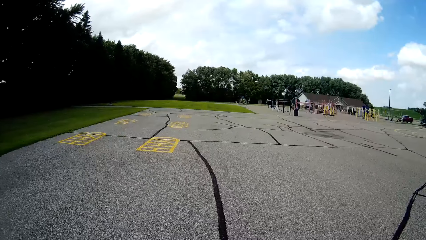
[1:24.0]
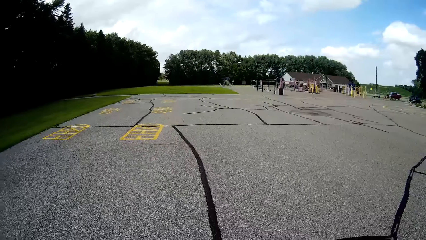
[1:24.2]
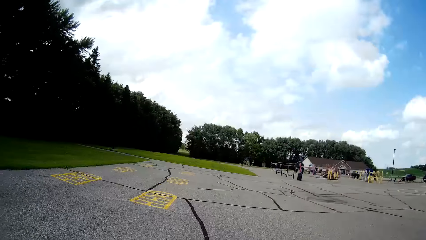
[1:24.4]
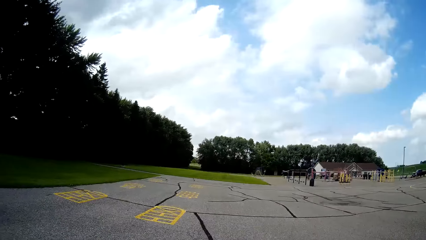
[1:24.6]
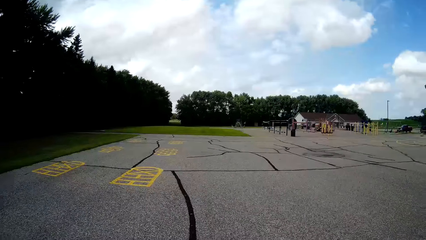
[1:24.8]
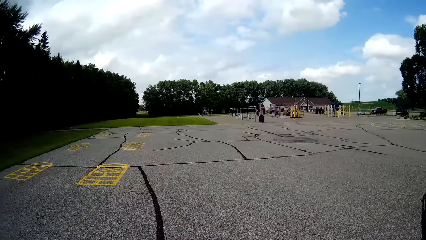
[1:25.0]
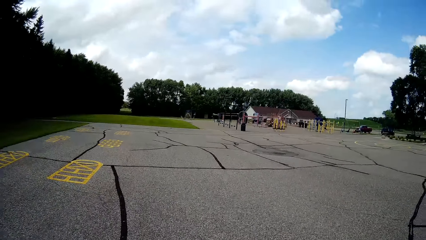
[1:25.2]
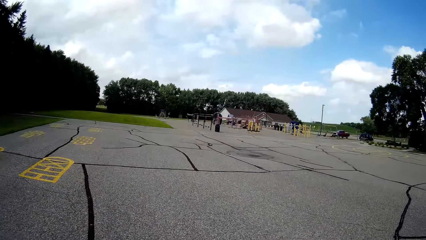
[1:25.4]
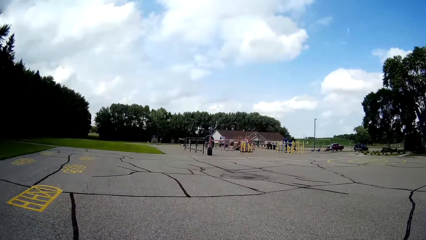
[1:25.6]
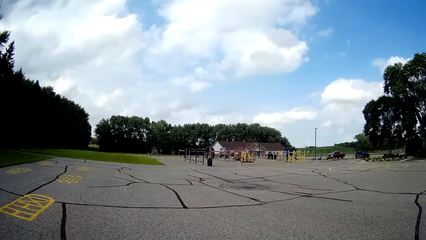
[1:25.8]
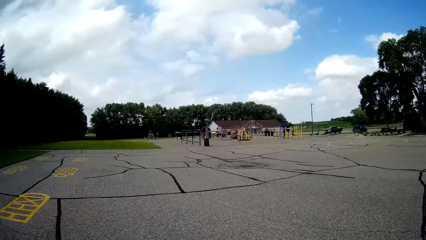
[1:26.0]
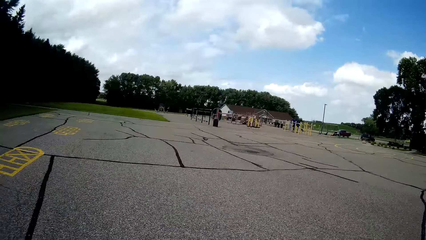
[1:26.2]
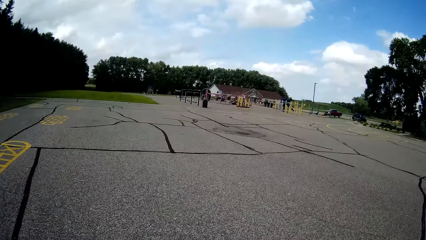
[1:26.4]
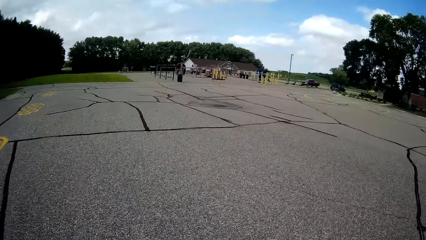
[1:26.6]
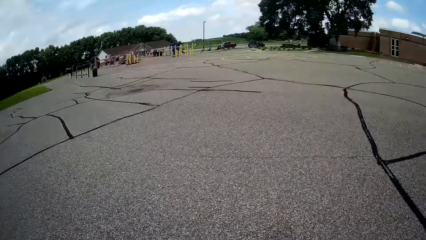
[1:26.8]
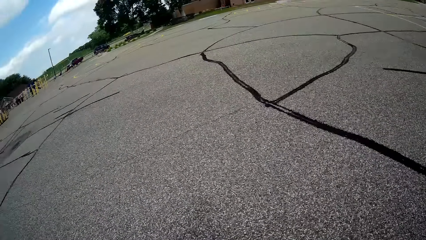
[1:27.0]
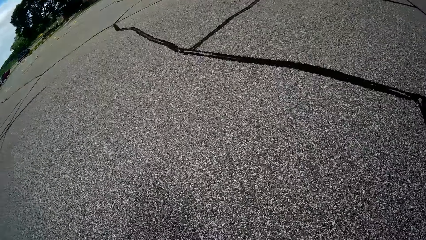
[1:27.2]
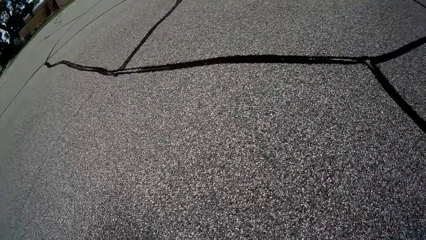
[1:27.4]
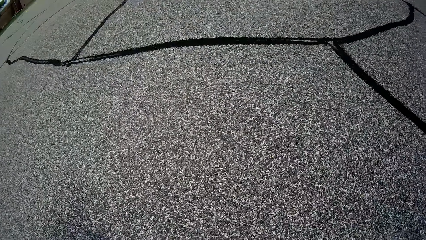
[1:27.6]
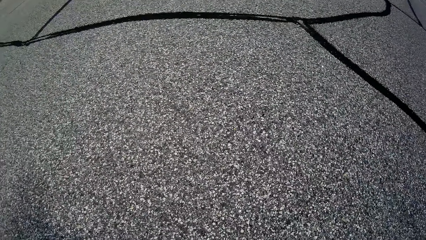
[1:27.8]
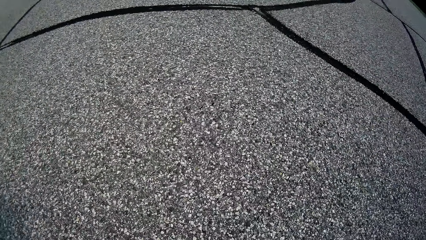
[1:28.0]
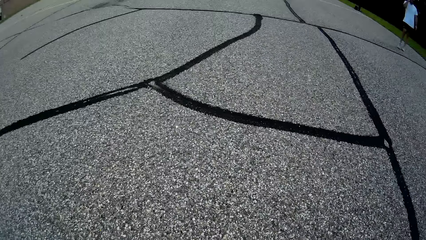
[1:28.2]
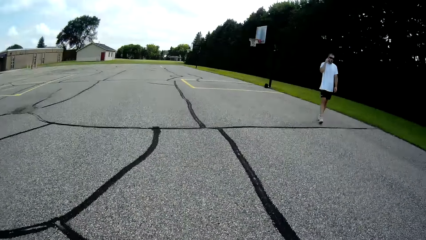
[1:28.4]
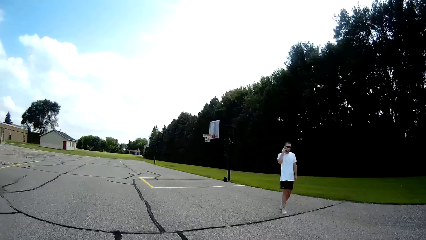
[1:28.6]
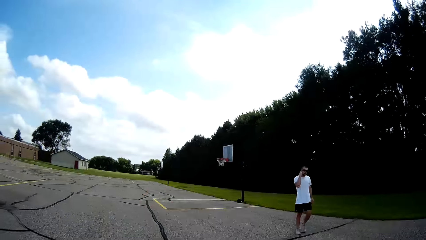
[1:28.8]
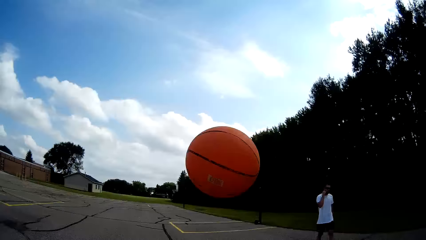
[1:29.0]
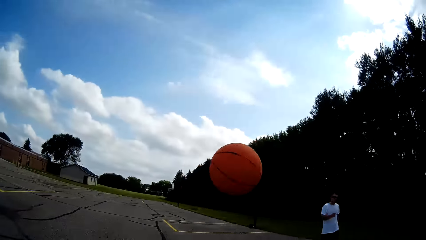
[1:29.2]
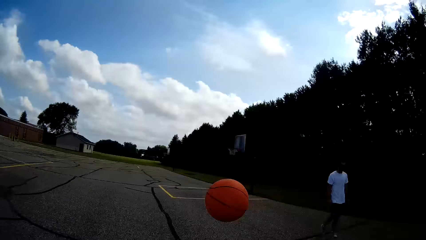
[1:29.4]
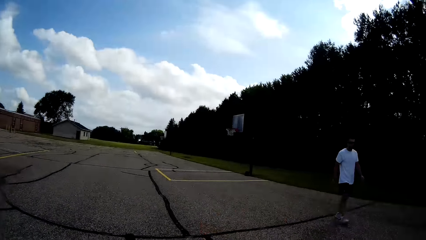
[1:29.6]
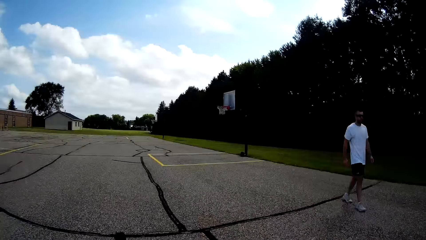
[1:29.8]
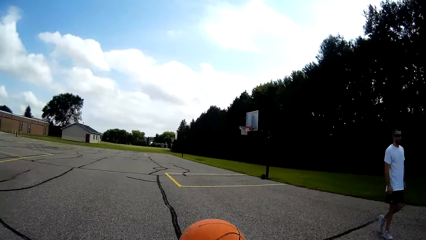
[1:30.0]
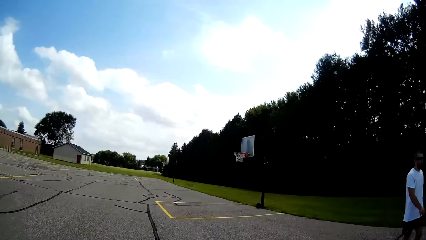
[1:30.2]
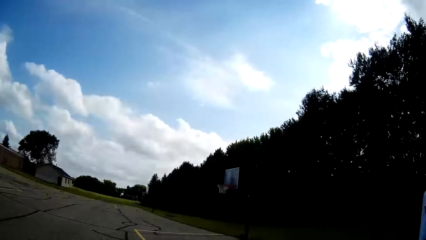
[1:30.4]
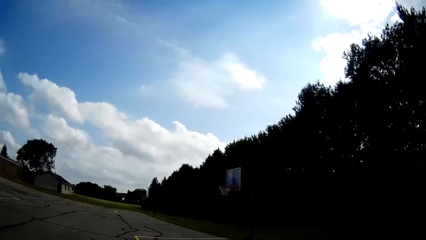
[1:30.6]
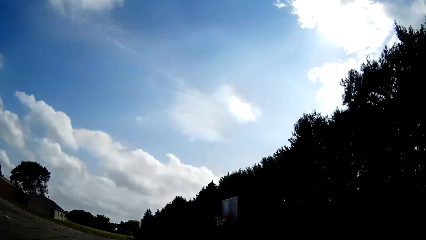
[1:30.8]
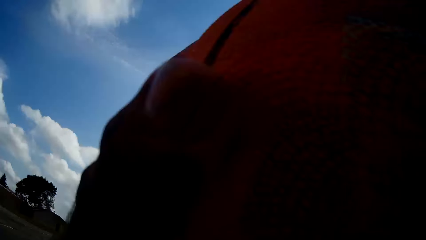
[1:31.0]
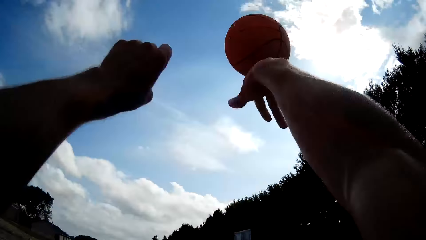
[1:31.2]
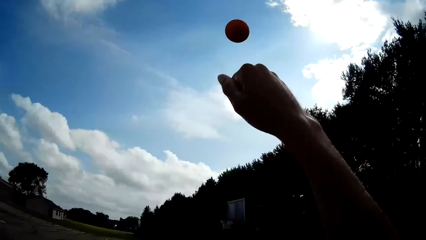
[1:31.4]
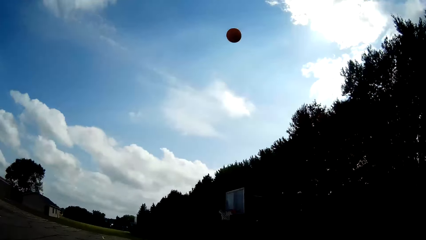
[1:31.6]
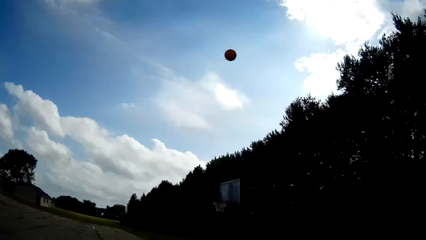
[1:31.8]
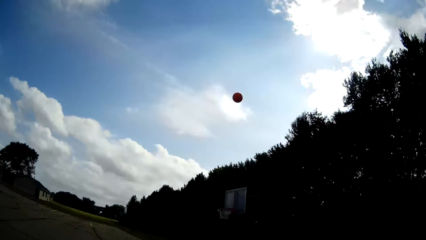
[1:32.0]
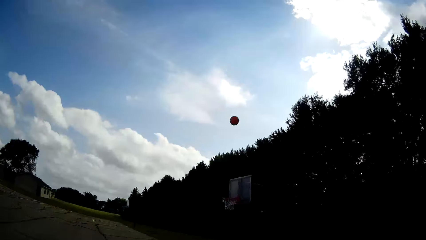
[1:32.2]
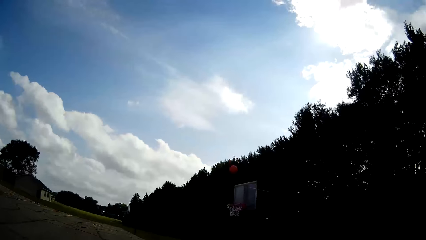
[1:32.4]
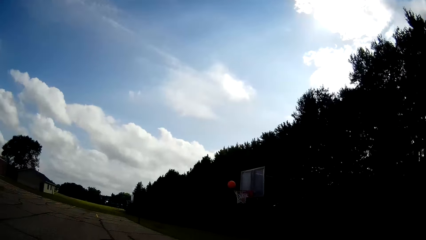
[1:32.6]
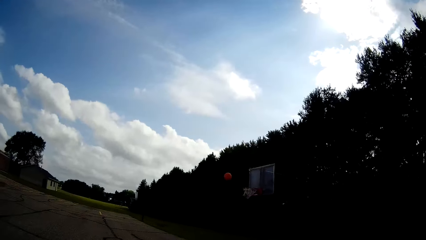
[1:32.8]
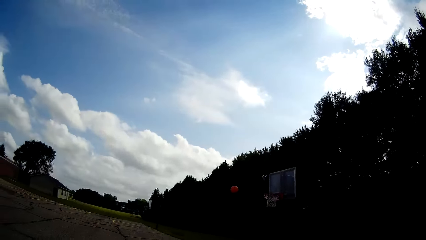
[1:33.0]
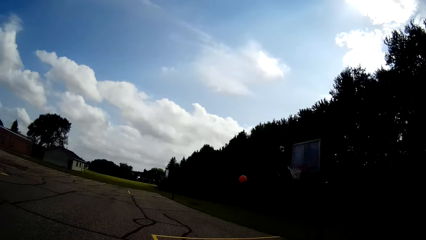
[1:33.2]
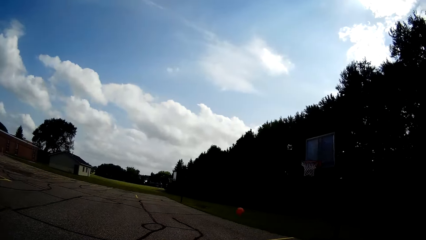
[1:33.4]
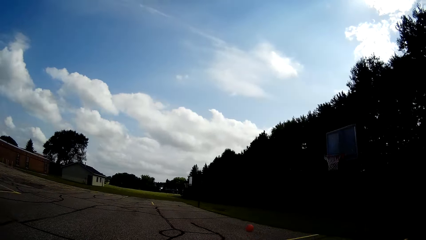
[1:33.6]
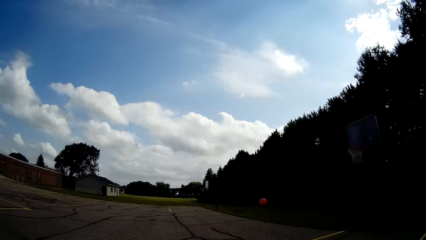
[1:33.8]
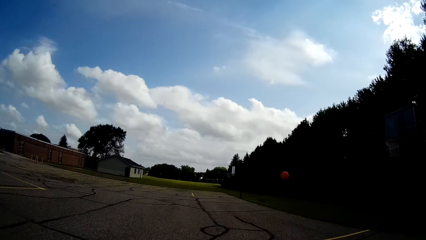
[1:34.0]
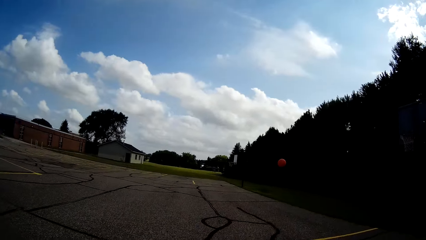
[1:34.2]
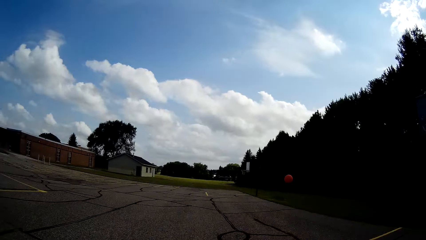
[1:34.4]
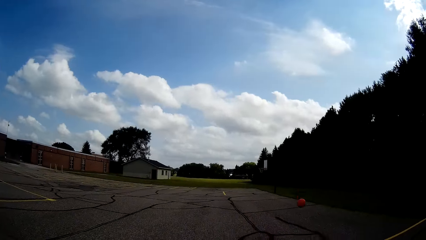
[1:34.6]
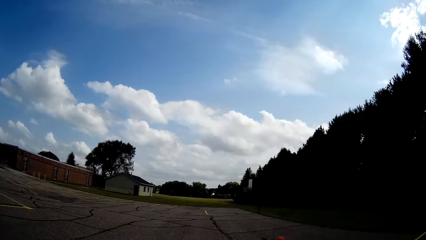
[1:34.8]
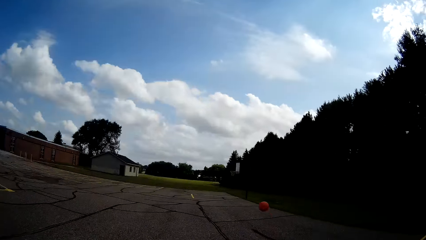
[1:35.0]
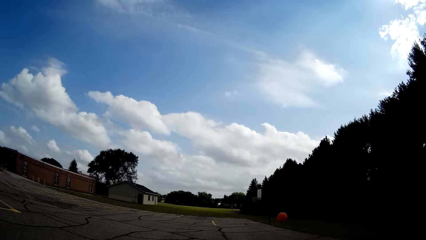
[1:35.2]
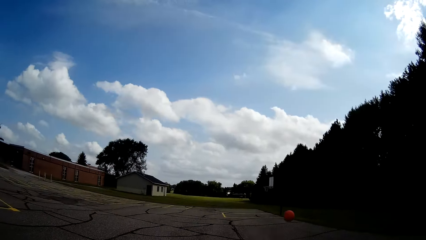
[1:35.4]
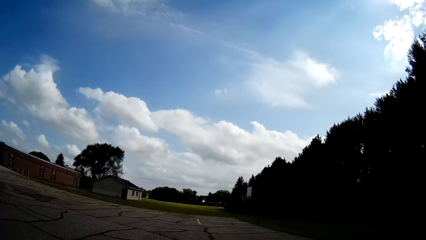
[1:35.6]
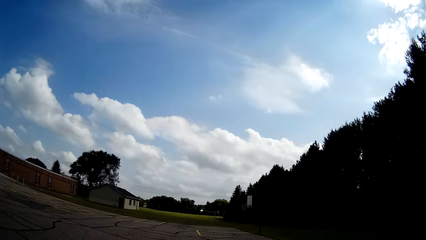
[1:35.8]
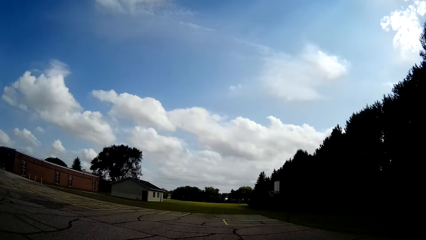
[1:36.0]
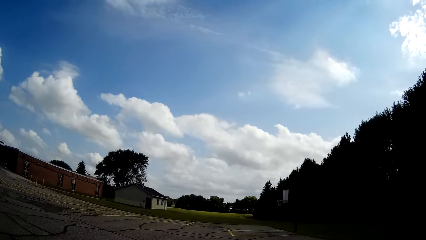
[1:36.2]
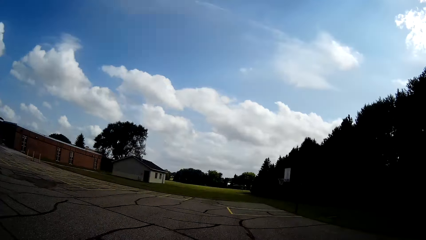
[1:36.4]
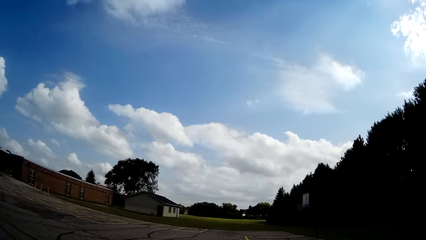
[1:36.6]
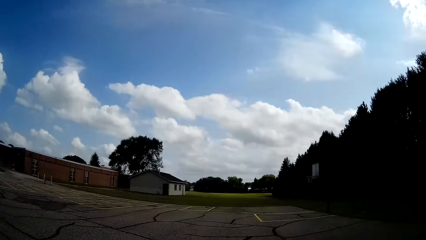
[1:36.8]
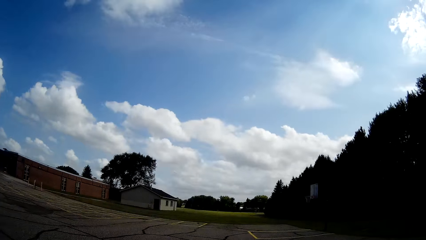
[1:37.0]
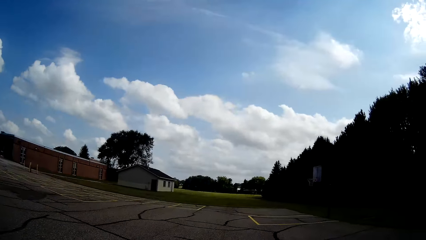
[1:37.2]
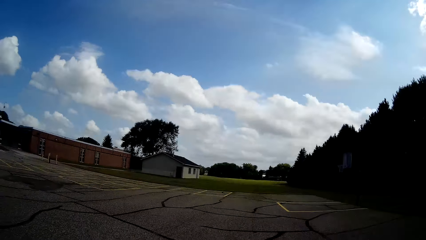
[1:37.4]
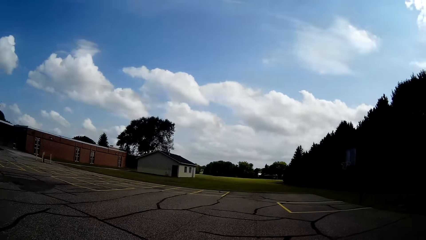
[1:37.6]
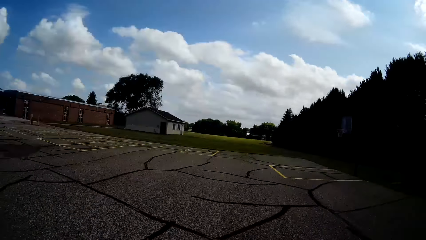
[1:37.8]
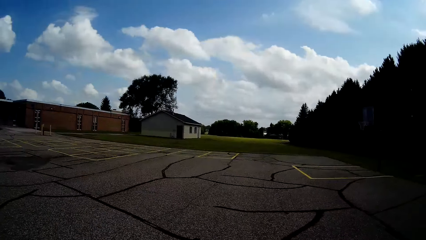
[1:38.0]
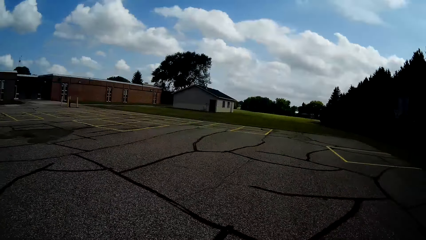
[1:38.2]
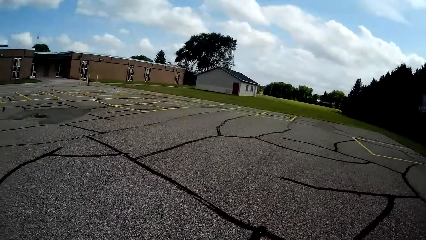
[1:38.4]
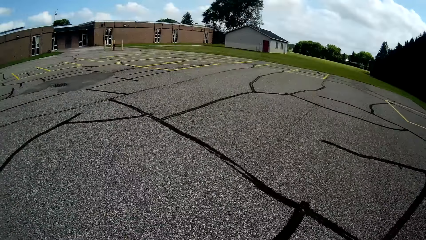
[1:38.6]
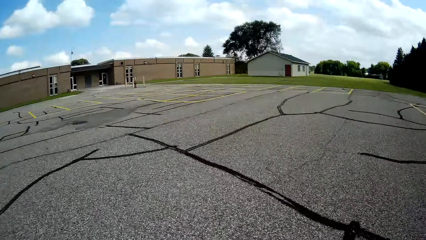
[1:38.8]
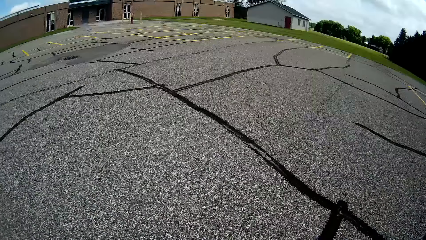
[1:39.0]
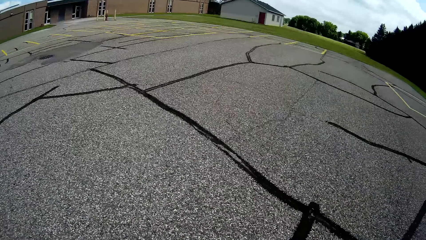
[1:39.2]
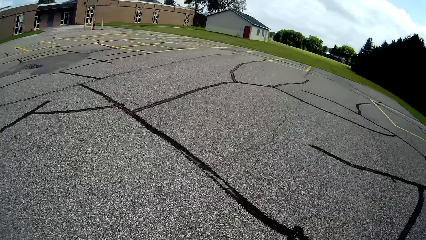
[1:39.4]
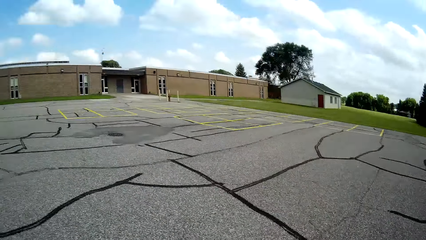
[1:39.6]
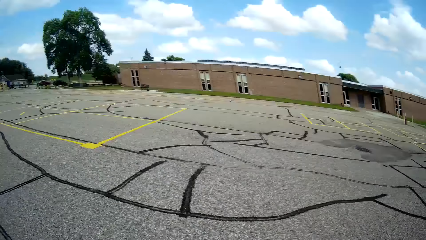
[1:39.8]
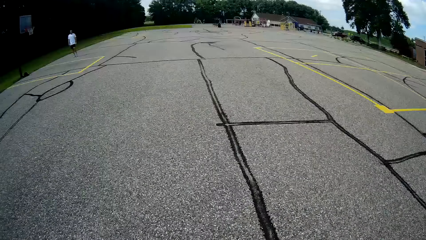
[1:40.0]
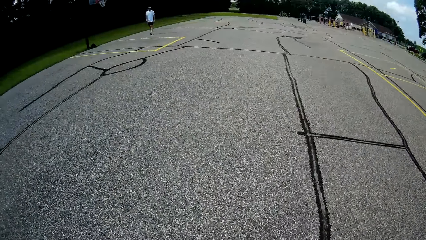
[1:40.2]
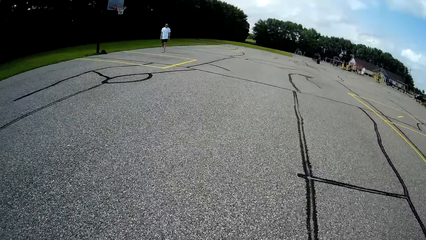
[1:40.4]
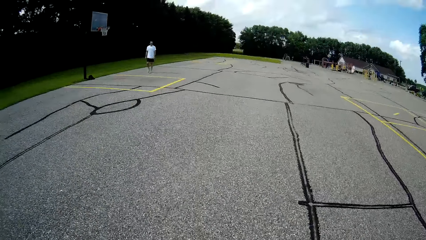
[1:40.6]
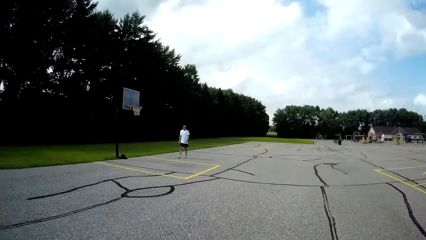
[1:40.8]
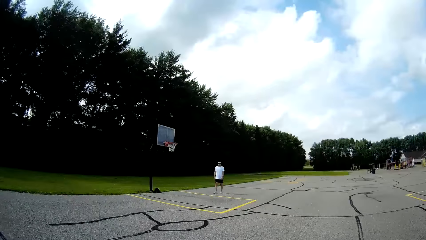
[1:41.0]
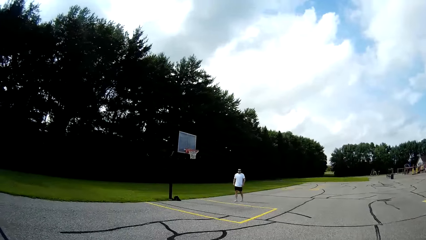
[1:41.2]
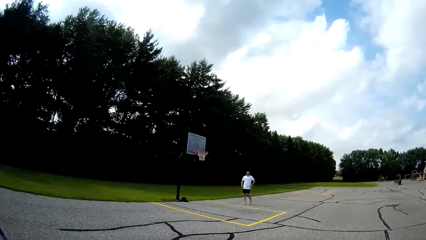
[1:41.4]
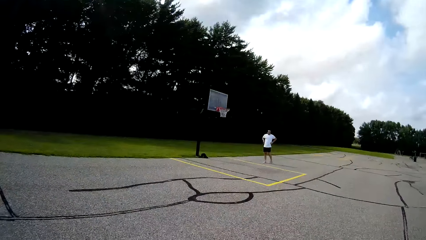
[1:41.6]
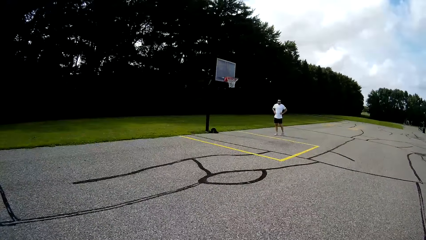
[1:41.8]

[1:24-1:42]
The camera wearer bounces the basketball on the floor with his hands. He takes the ball. He bounces the ball on the ground. He throws the basketball toward the rim with his hands. He runs after the ball. He bounces the basketball on the floor with his hands.
